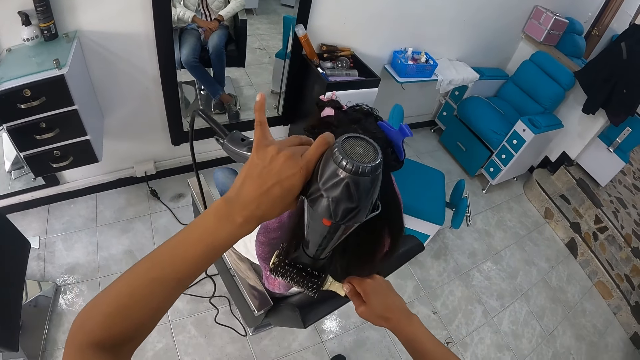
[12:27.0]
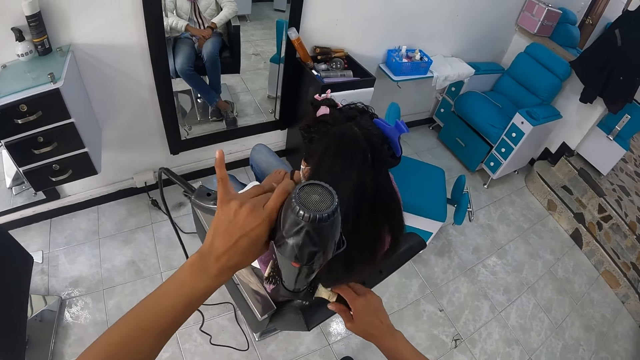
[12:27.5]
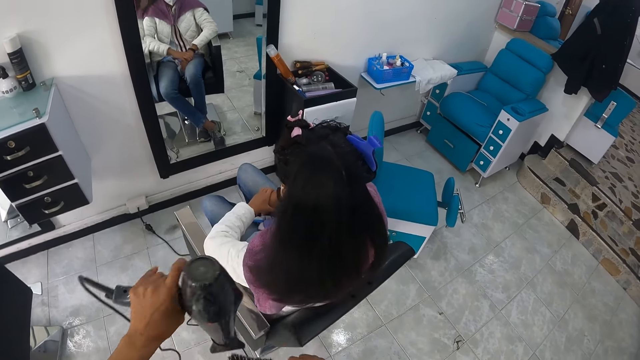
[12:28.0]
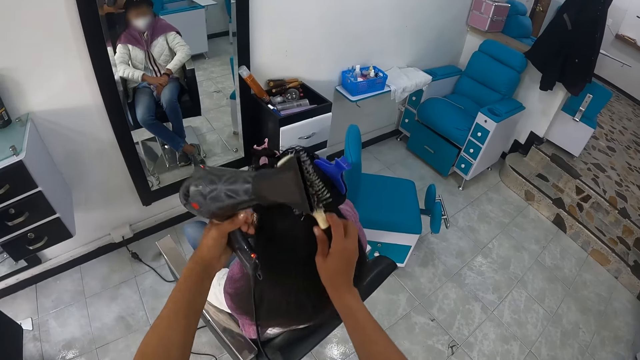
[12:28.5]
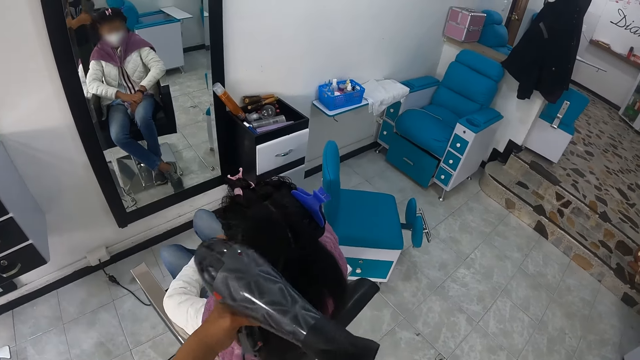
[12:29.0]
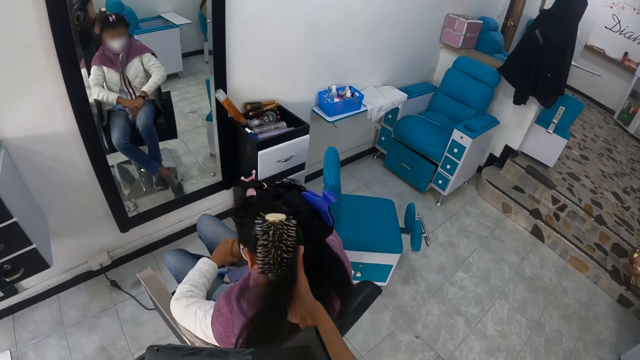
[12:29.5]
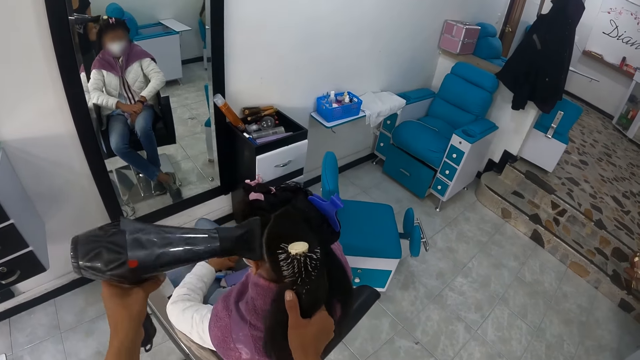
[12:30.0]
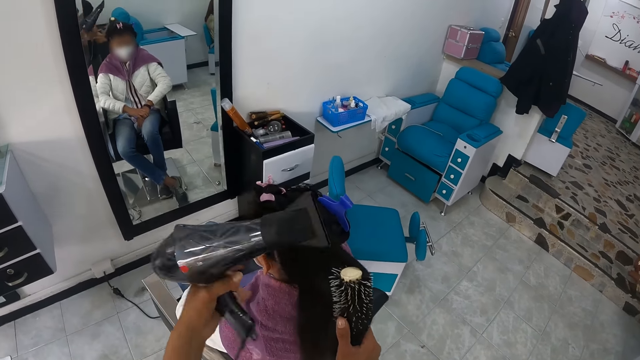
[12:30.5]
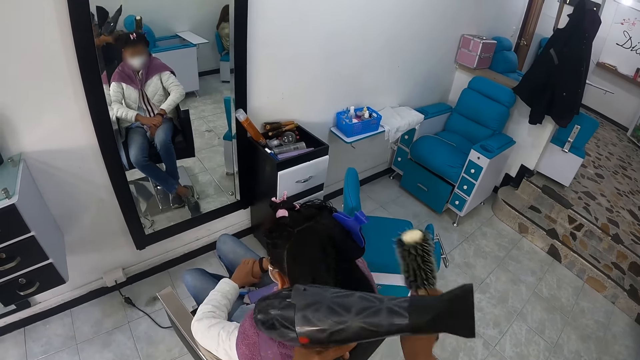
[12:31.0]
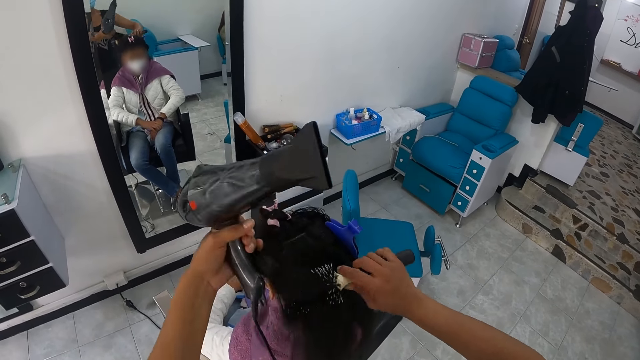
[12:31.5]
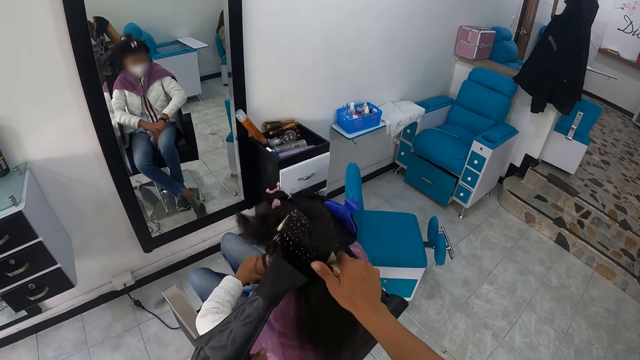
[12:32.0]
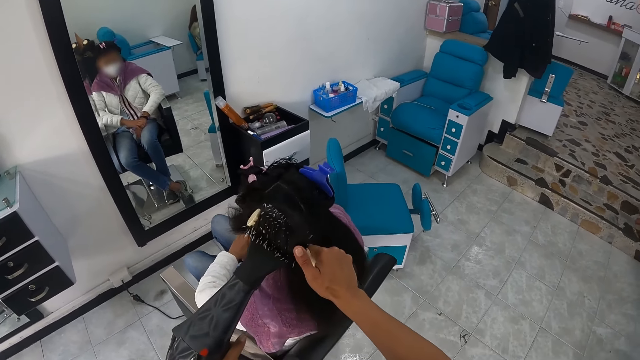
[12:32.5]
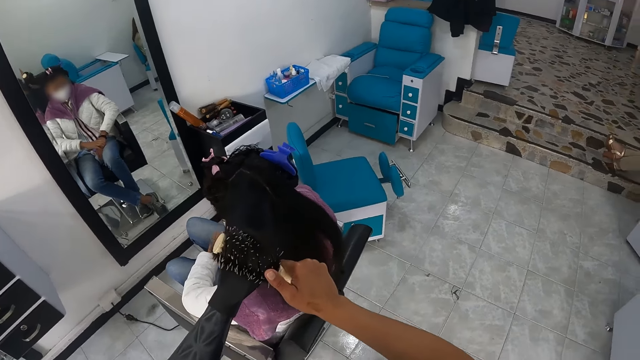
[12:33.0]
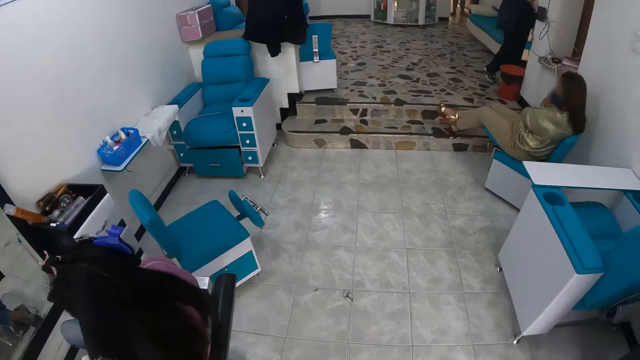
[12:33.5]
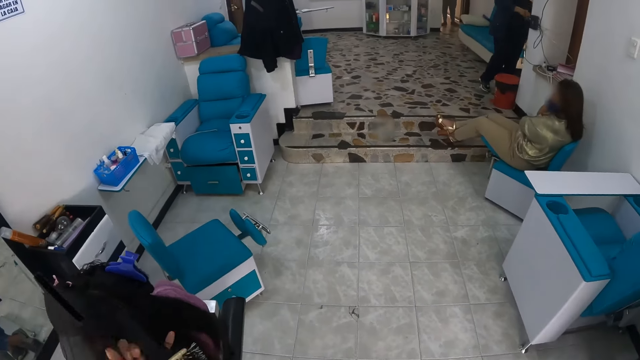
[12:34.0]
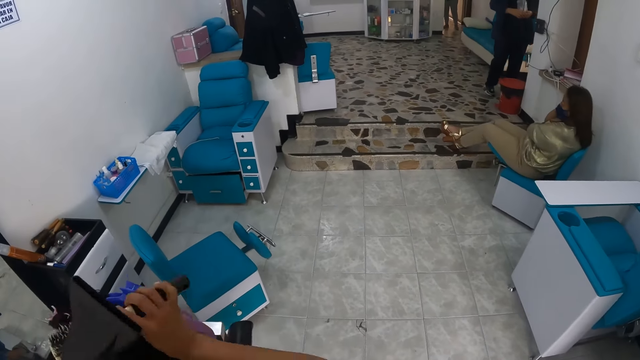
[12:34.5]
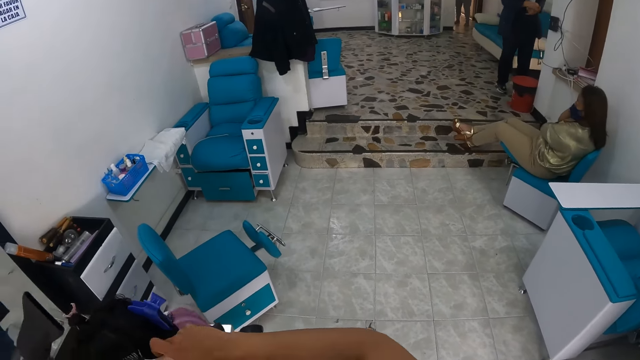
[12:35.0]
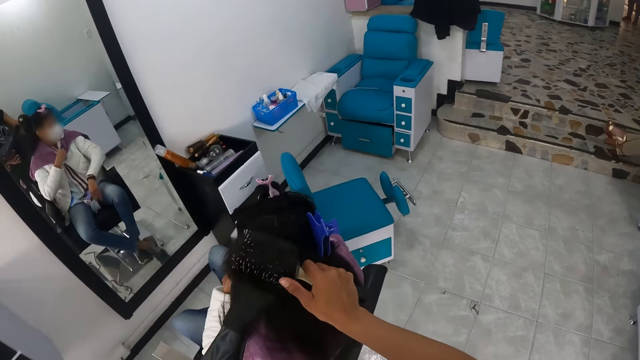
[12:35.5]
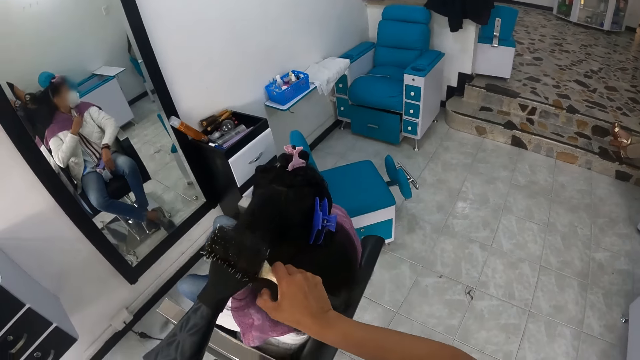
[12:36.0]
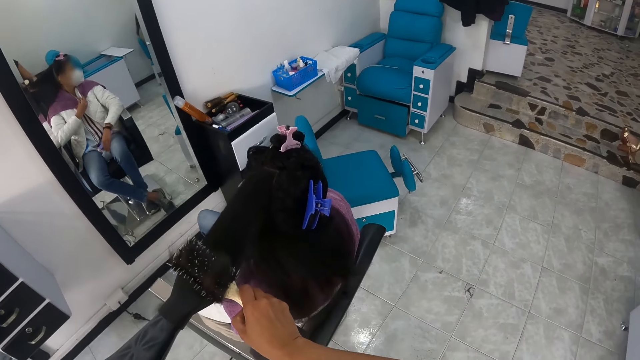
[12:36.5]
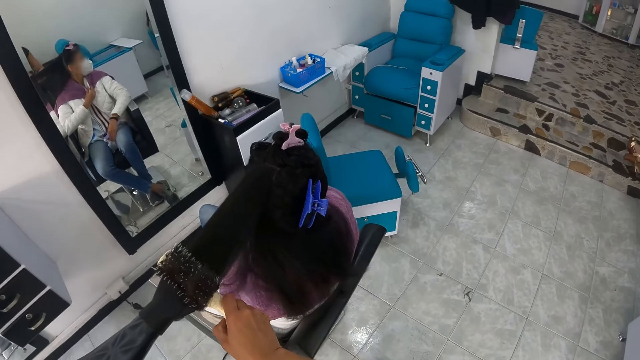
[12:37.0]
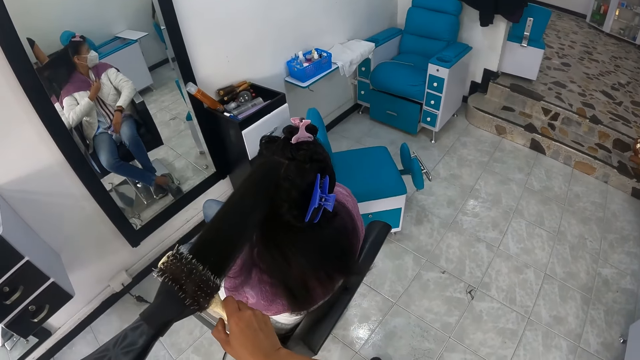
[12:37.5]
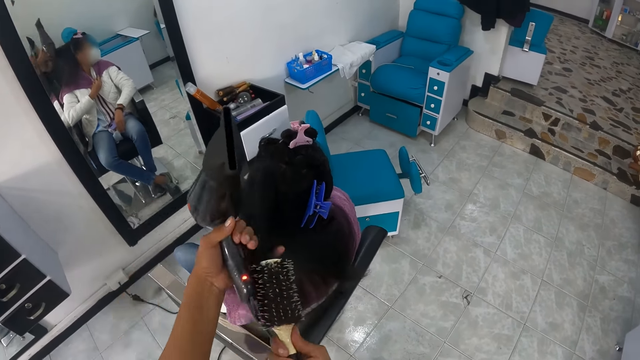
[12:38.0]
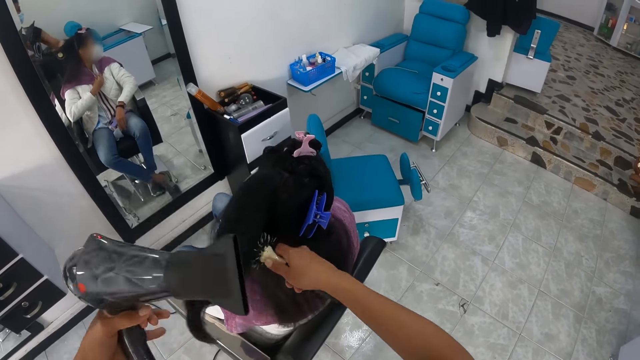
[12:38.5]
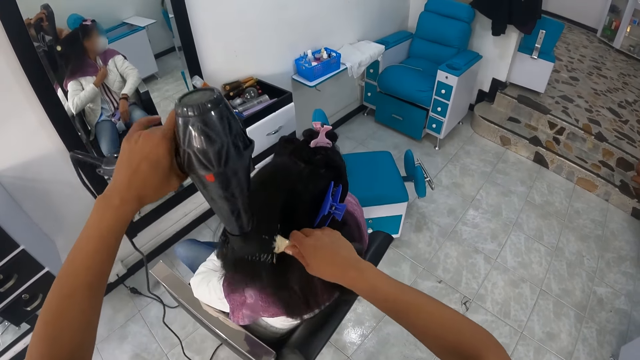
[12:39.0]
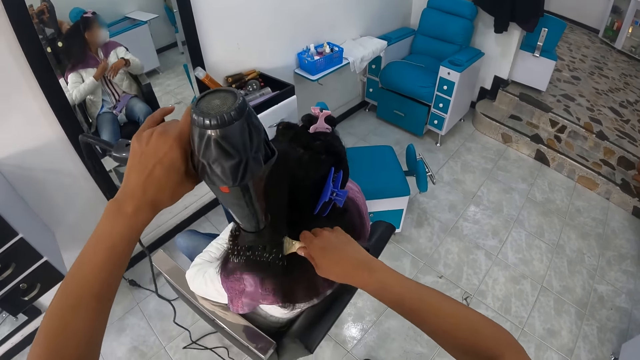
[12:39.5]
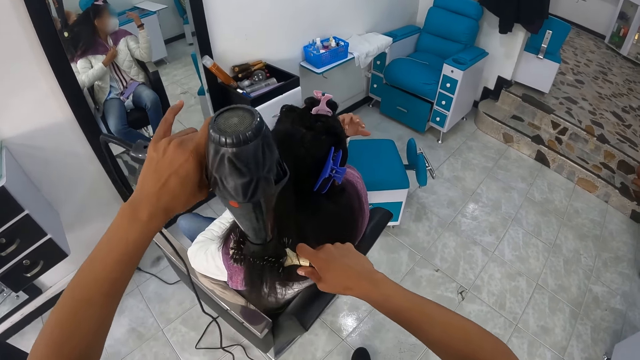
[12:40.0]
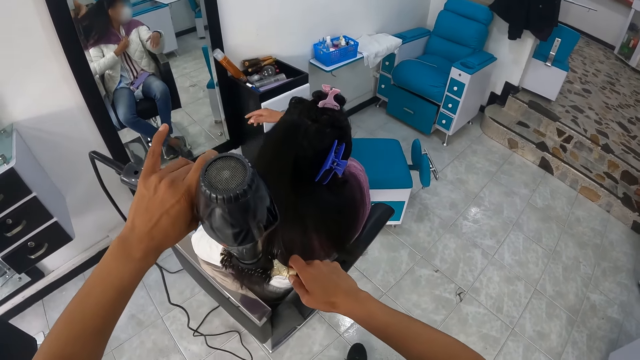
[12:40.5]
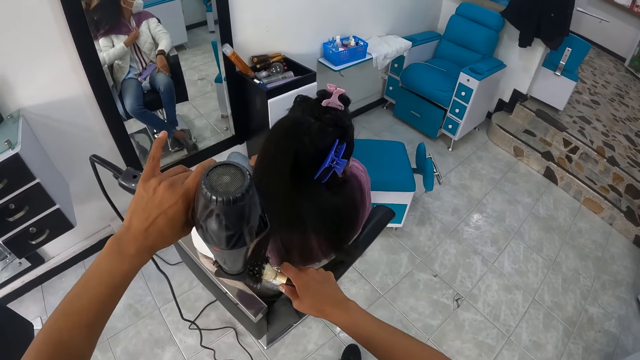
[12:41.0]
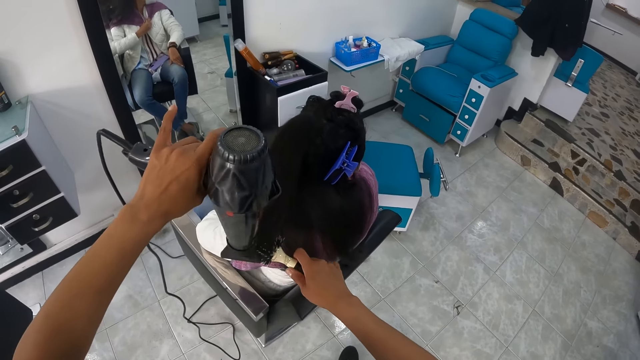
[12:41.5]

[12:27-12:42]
The camera wearer straightens the hair of a lady with a rolling comb brush. They straighten the hair of the lady with a blow dry machine. They straighten the hair of the lady with the rolling comb brush. They straighten the hair of the lady with the blow dry machine. They straighten the hair of the lady with the rolling comb brush. They touch the lady's hair with the left hand. They straighten the hair of the lady with the blow dry machine.

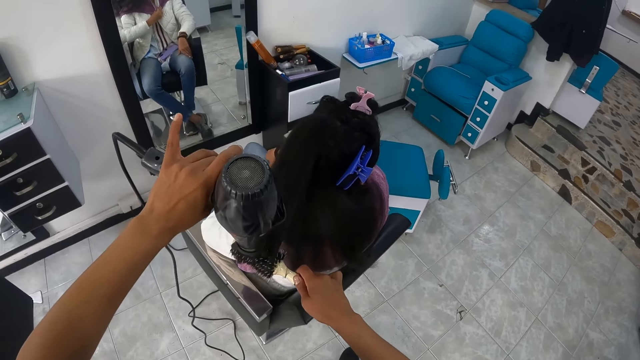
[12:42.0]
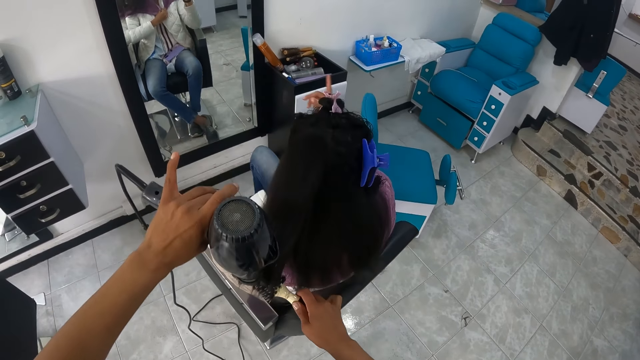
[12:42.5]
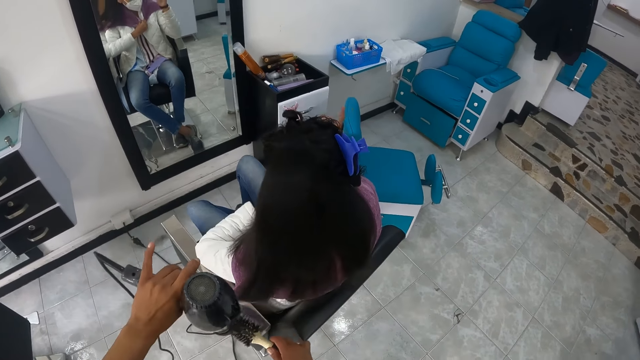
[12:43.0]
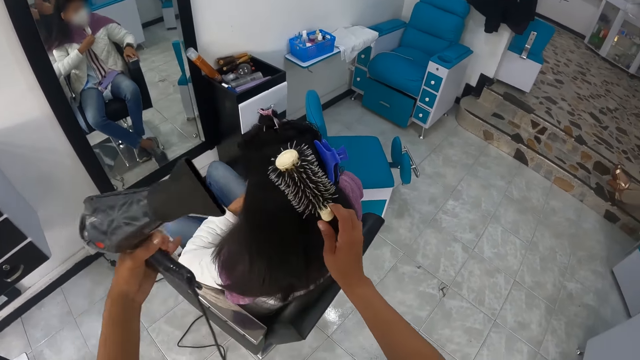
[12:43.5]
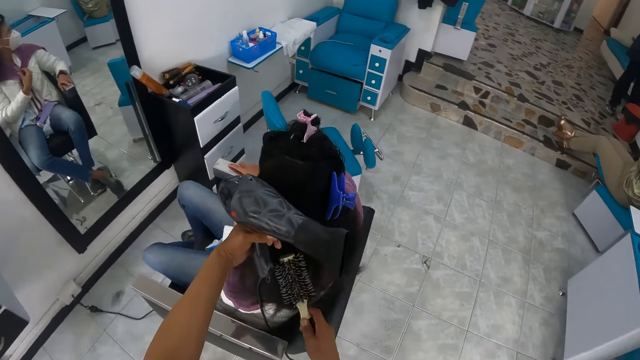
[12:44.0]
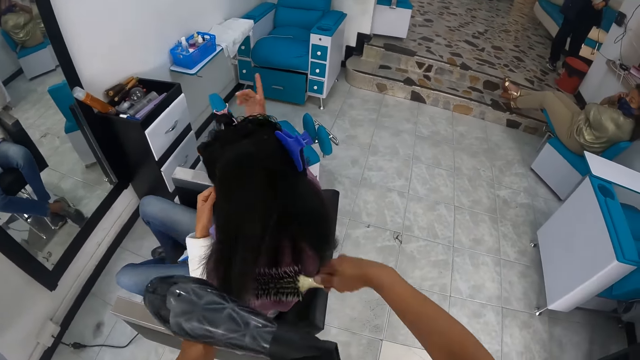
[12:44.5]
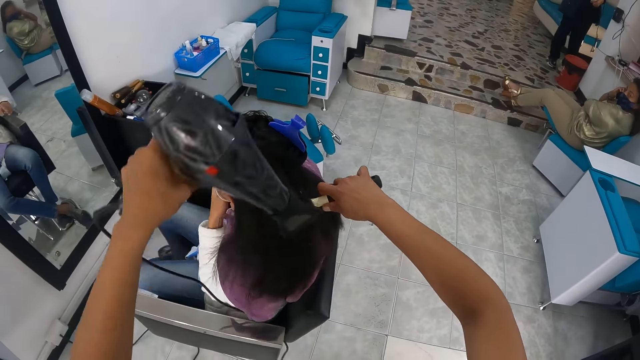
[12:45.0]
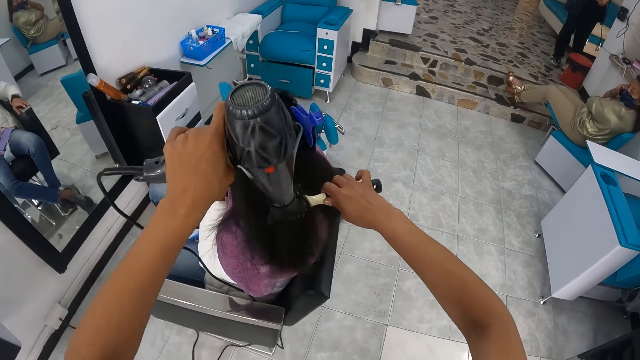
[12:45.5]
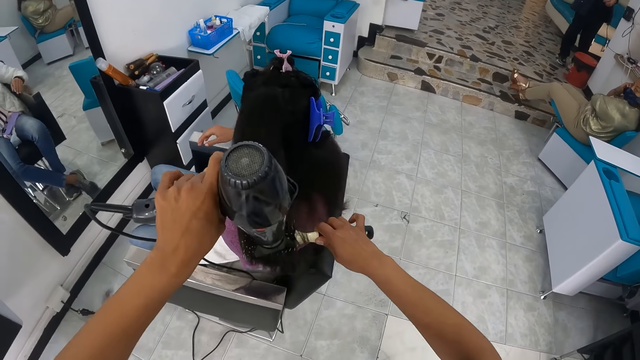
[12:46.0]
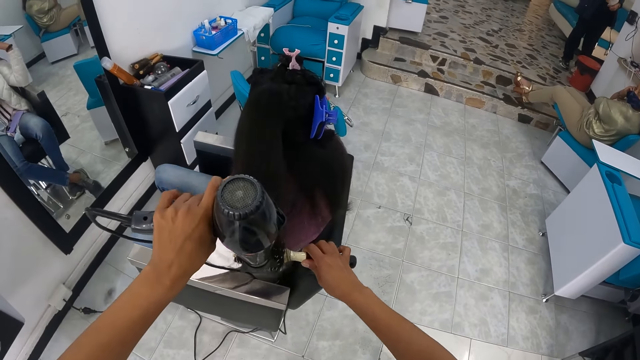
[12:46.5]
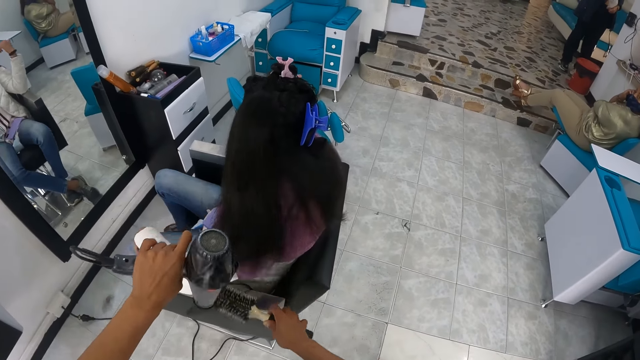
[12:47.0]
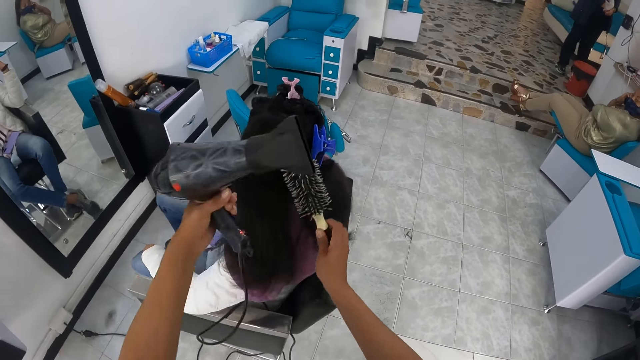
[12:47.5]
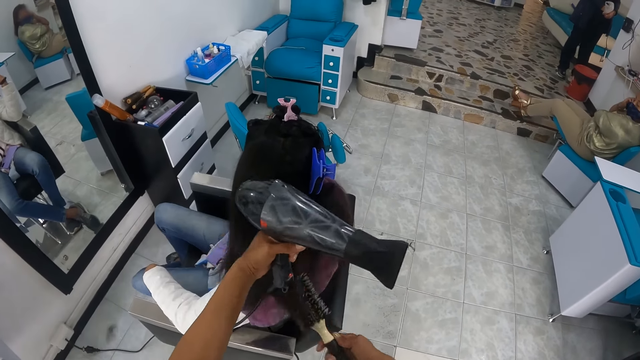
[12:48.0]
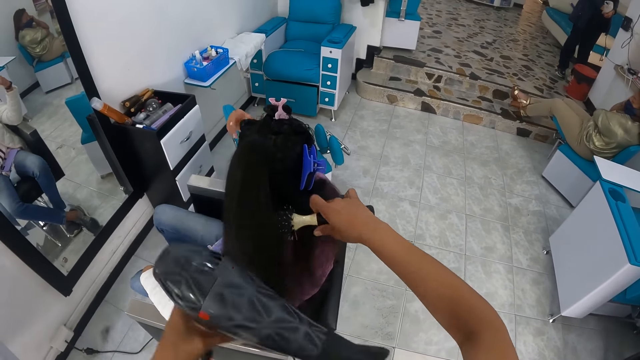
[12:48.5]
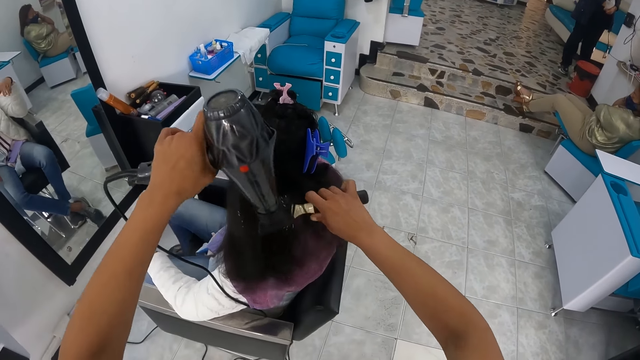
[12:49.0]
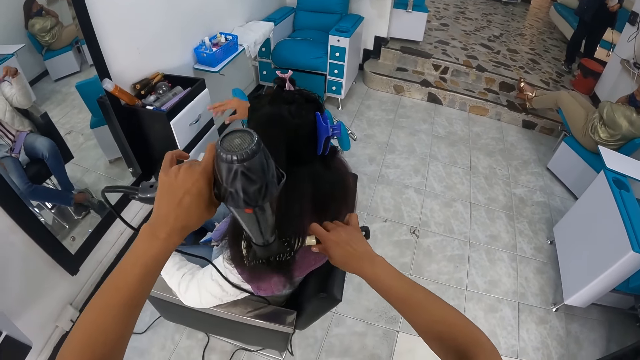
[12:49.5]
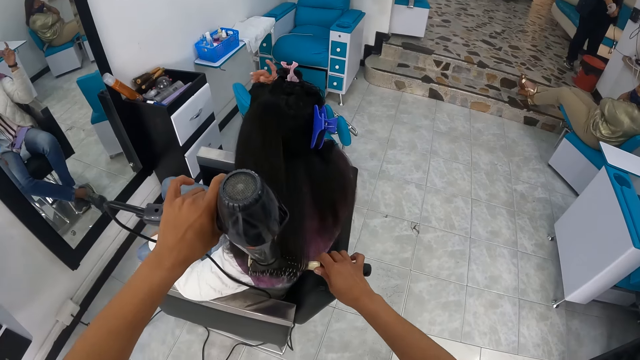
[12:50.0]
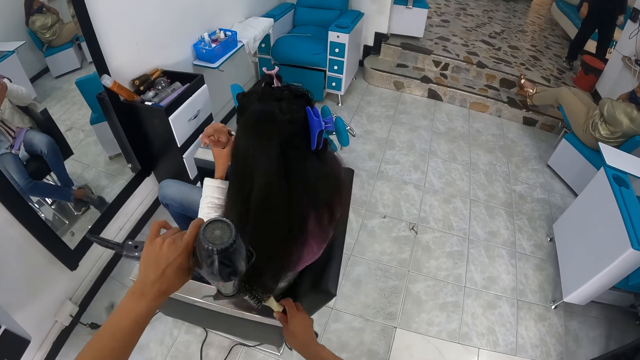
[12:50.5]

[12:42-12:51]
A lady points with her right hand index finger. The camera wearer straightens the hair of the lady with a rolling comb brush. The lady touches her hair with the left hand. The camera wearer straightens the hair of the lady with a blow dry machine.
